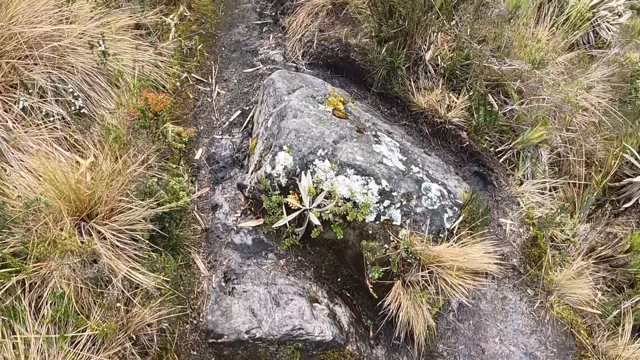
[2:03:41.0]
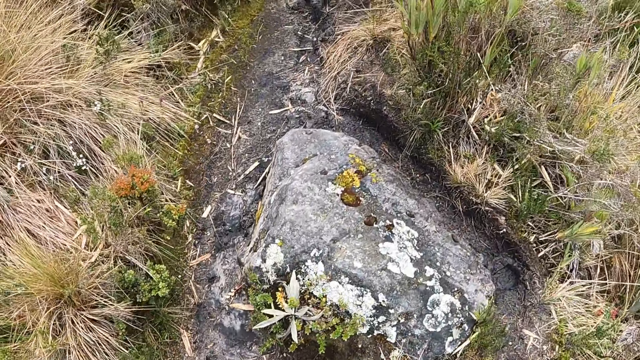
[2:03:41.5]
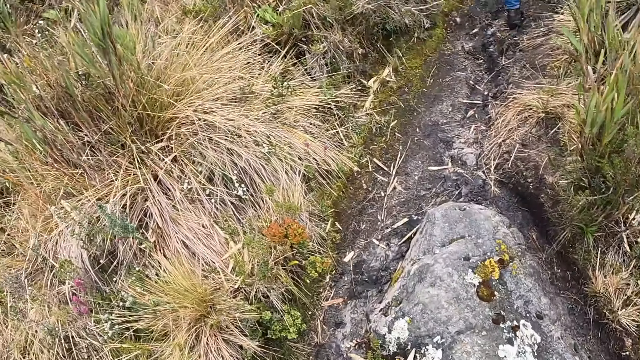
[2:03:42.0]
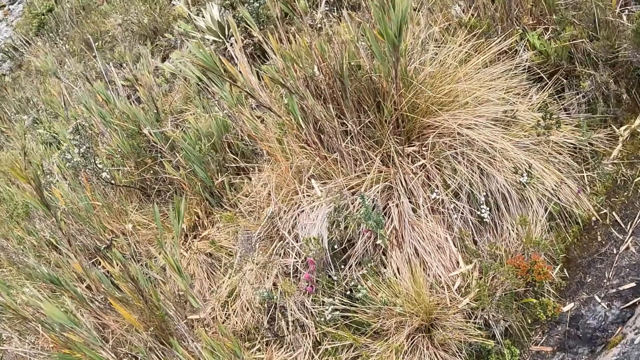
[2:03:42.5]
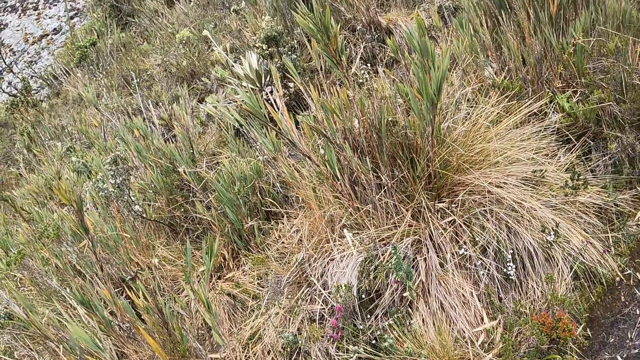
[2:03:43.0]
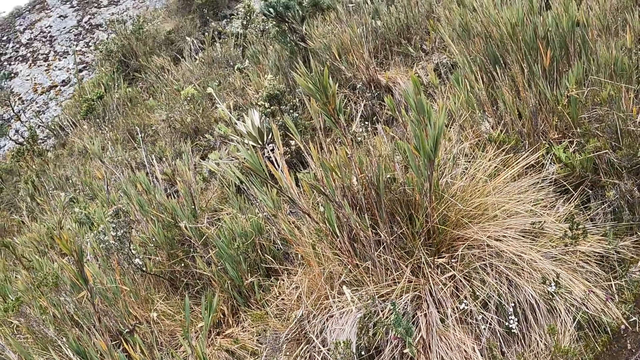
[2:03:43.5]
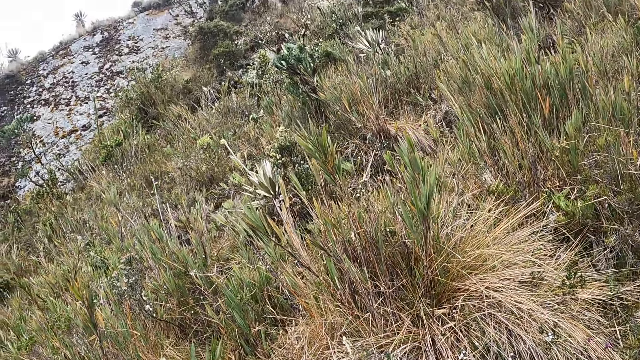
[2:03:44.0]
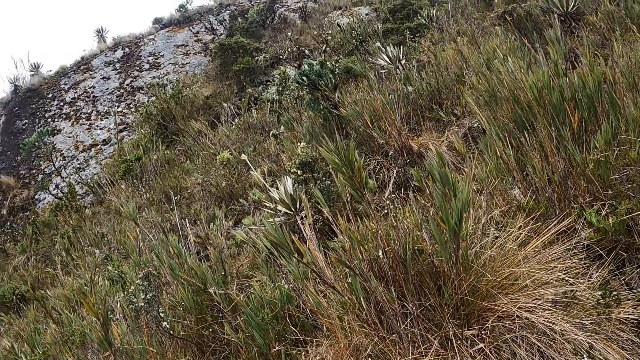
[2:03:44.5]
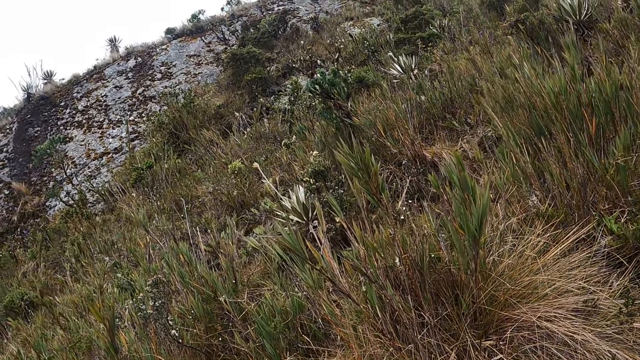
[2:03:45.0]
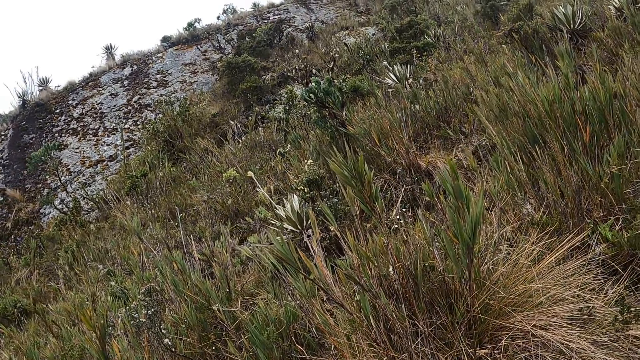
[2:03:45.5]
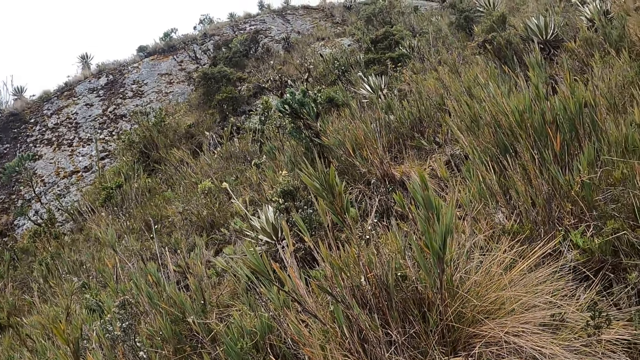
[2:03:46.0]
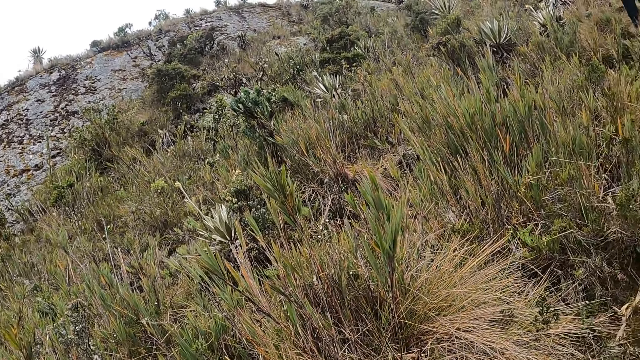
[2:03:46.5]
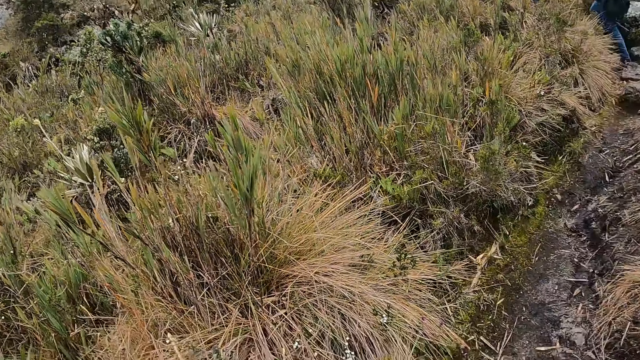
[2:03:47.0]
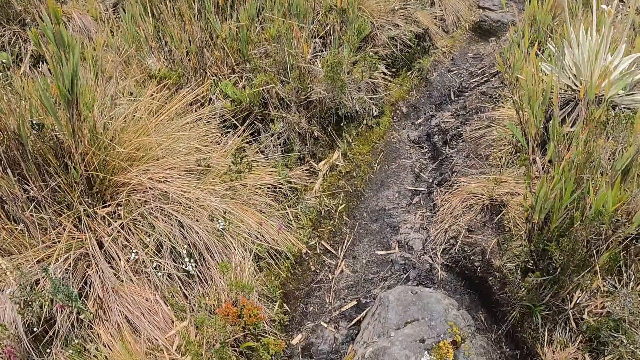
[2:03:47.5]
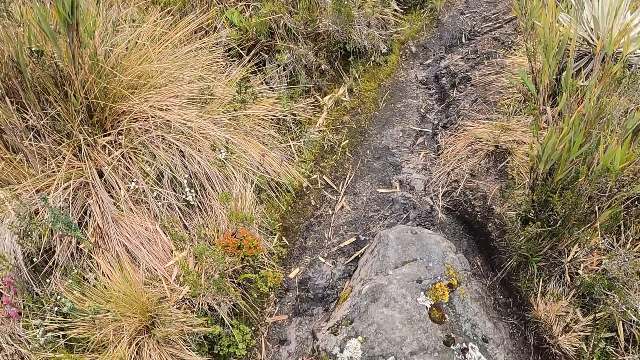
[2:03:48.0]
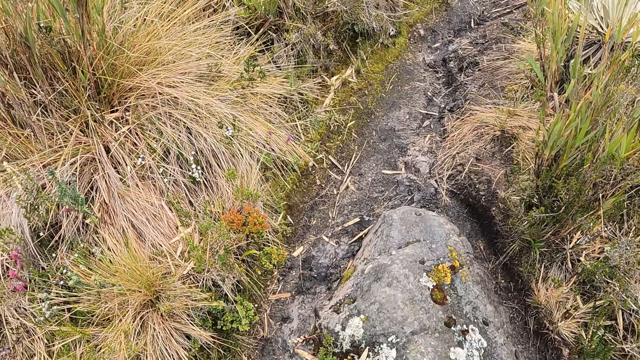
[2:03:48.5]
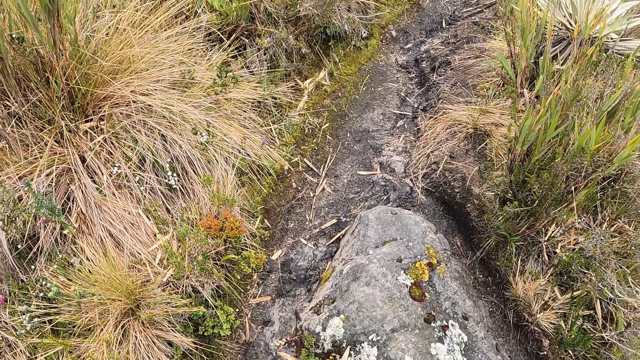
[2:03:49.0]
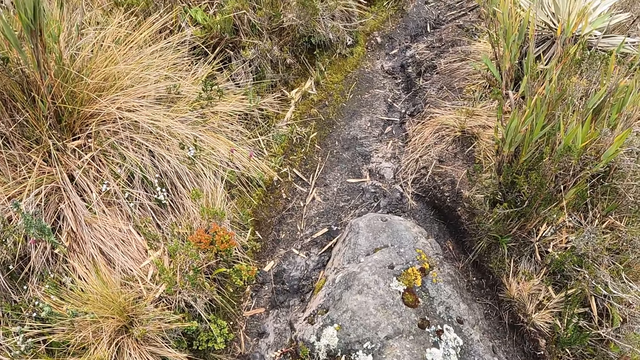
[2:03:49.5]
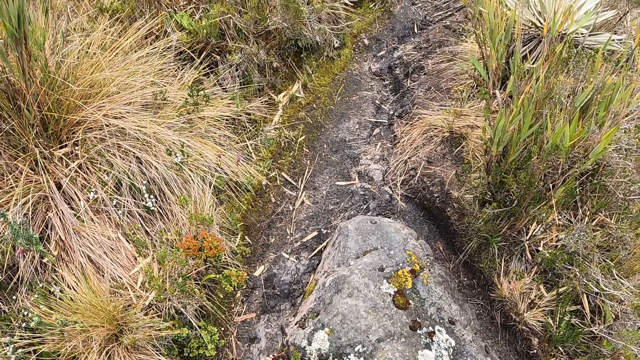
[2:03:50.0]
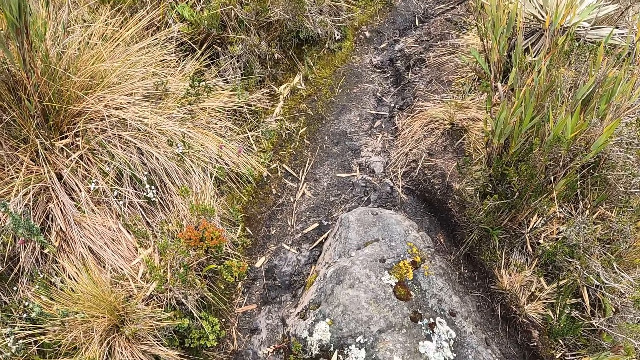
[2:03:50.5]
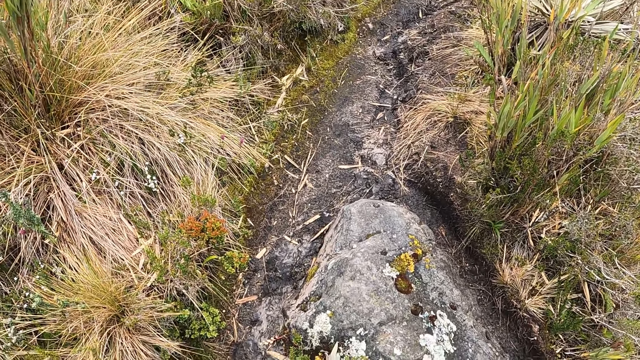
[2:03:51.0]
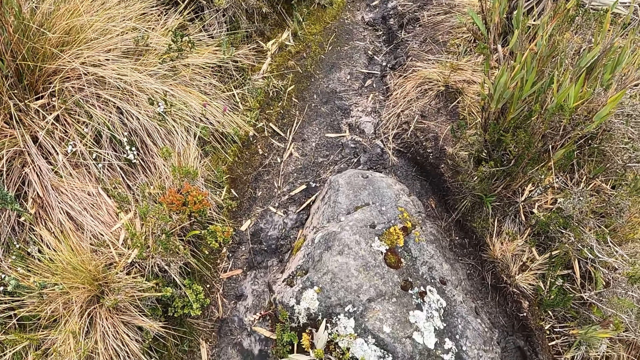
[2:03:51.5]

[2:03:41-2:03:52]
The camera wearer looks around the forest. They look on the ground.

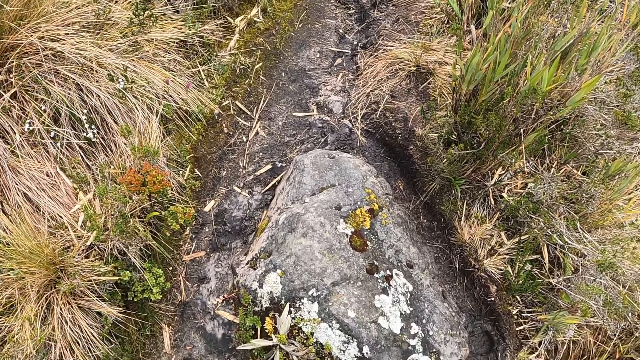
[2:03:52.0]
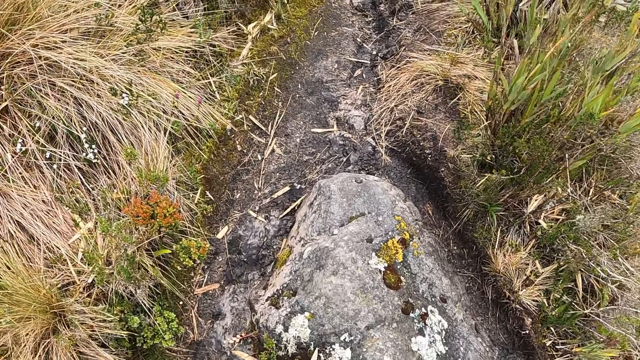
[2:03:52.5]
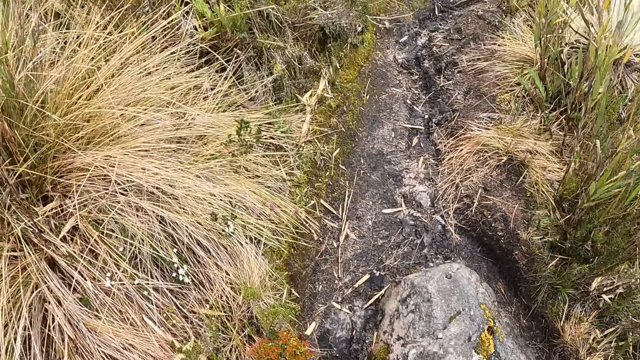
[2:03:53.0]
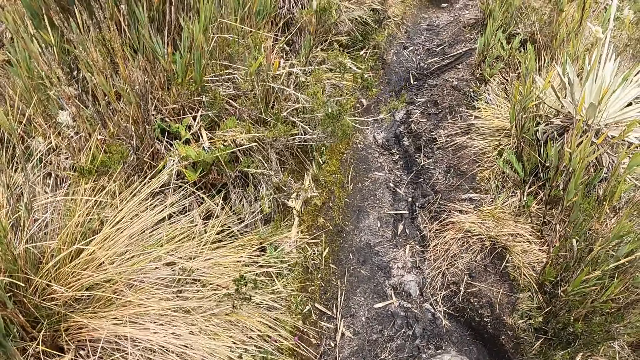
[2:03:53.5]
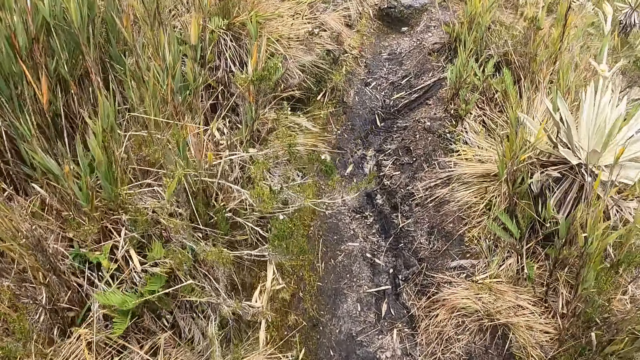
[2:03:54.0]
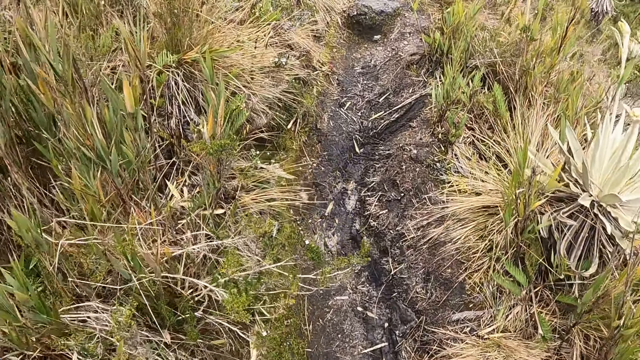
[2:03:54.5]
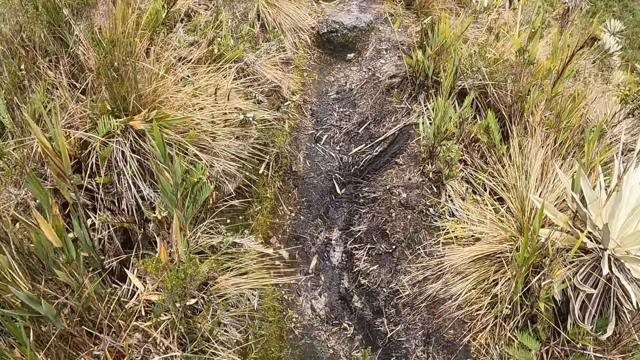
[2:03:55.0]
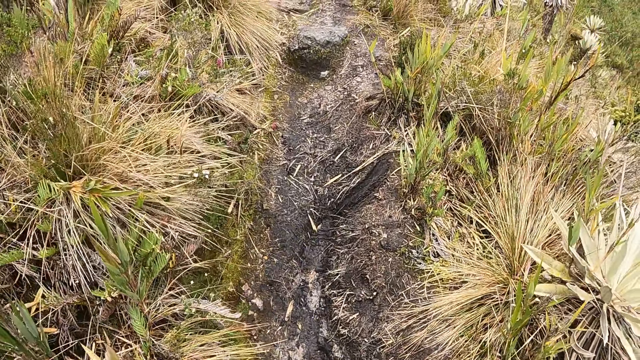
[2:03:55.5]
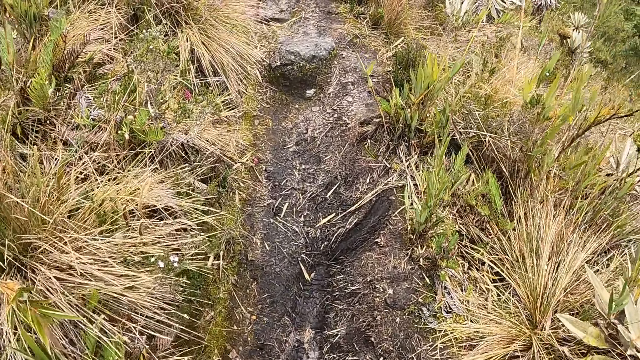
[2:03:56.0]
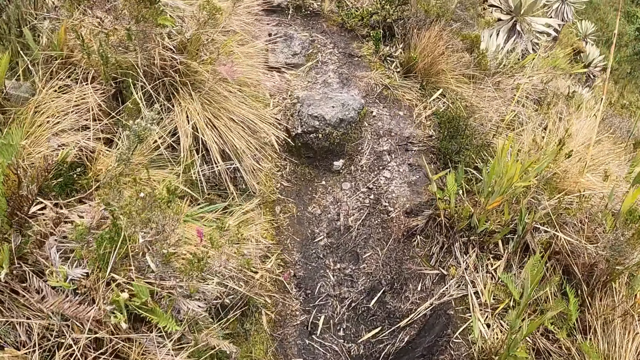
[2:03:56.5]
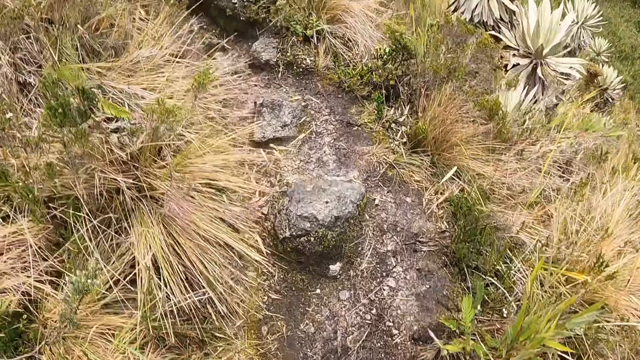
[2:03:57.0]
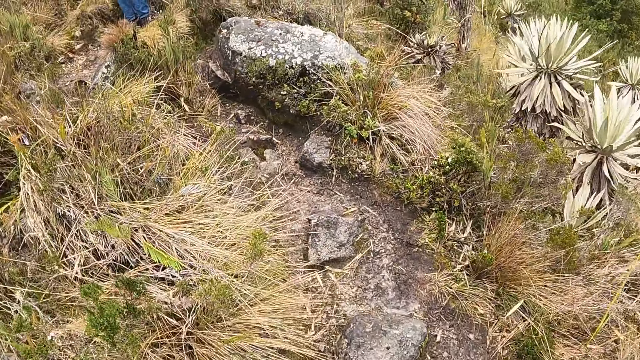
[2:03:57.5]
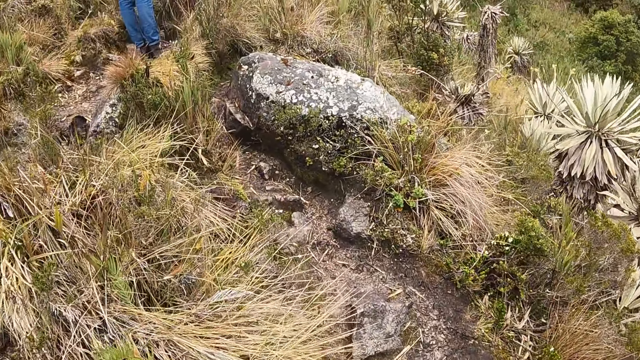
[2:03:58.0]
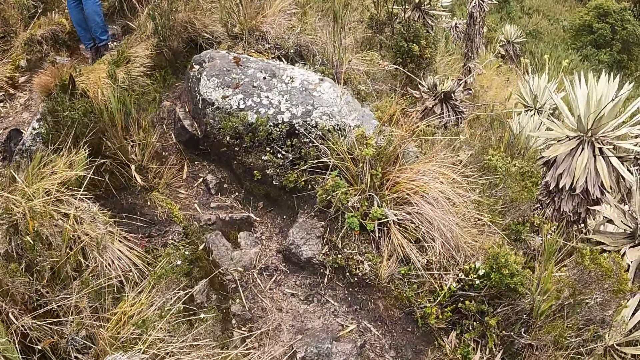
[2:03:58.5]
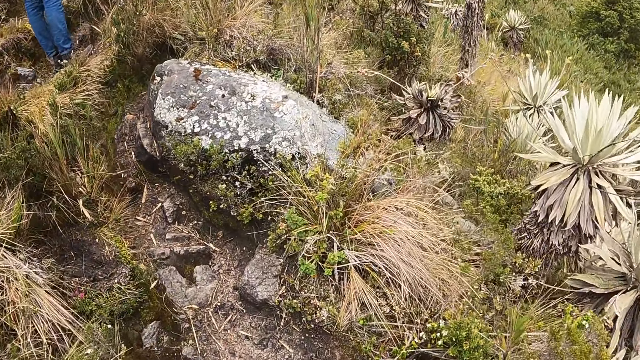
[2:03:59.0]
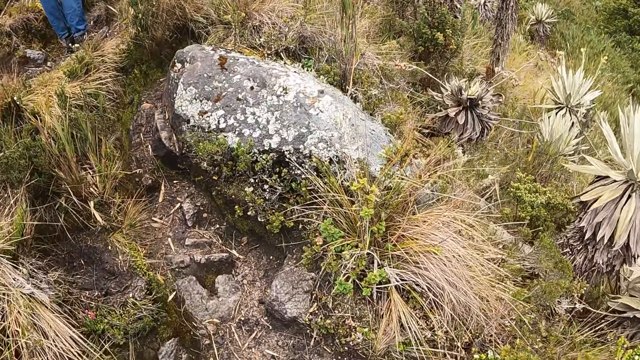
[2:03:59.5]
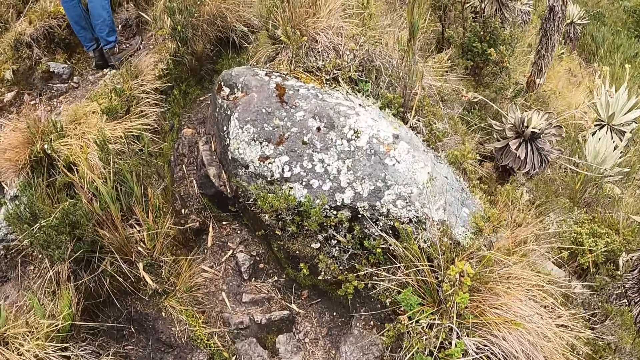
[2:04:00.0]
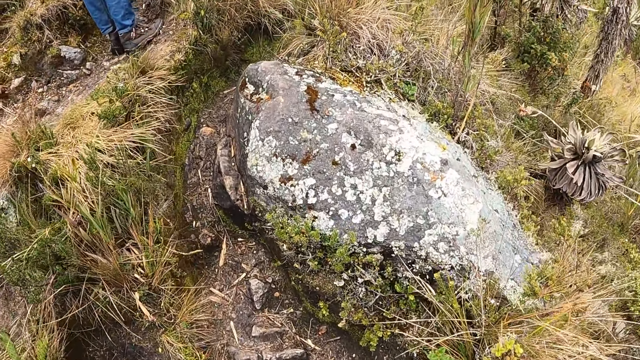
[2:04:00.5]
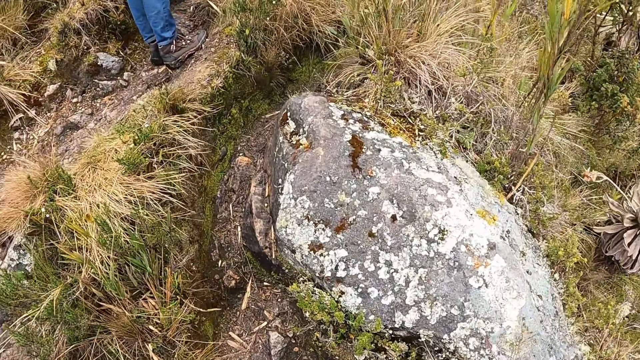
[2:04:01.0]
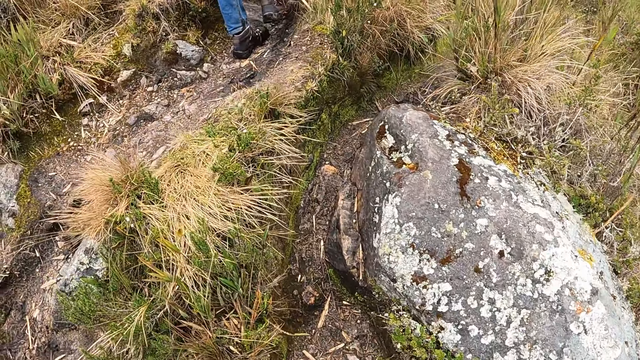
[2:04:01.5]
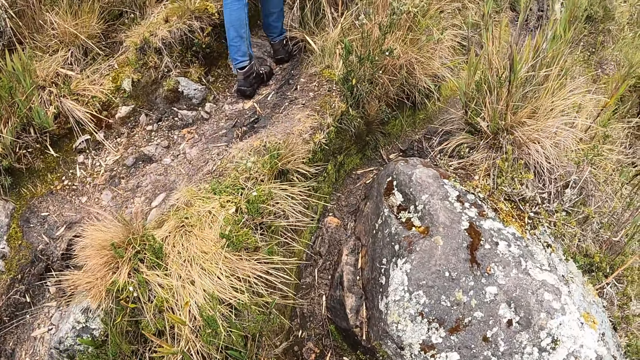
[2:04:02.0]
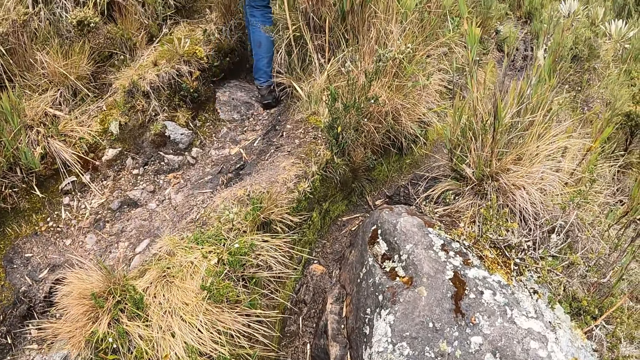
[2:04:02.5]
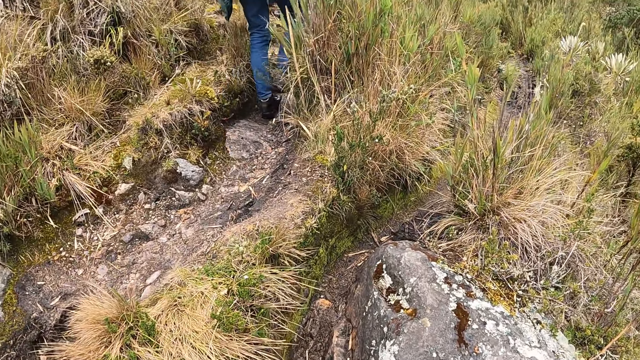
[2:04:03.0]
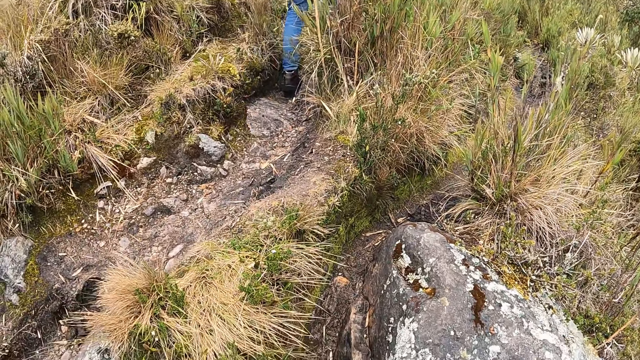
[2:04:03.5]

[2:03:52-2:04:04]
The camera wearer walks around the forest.
